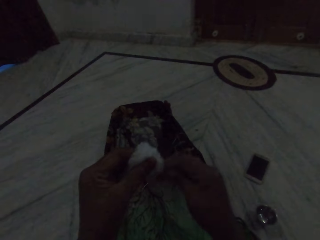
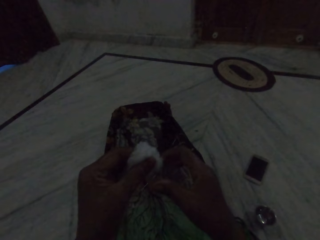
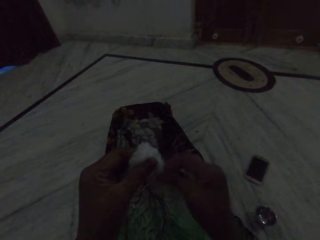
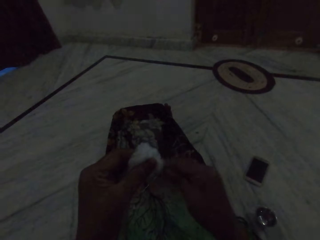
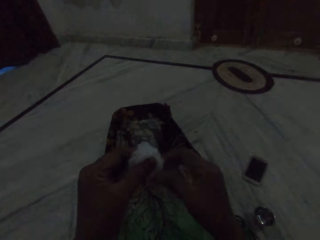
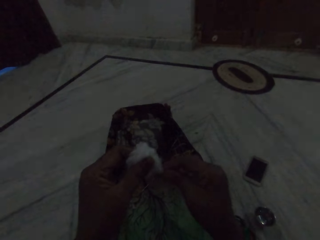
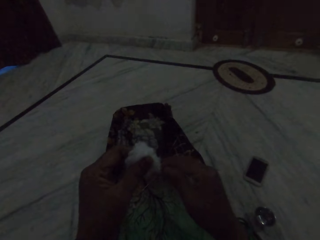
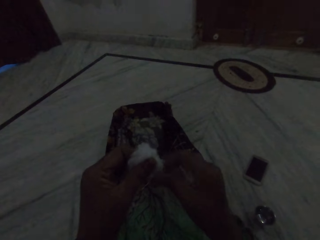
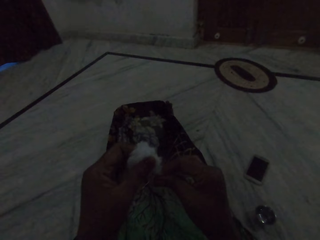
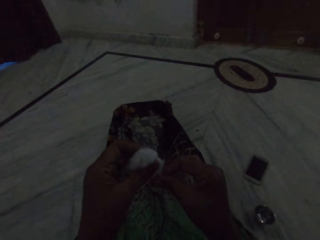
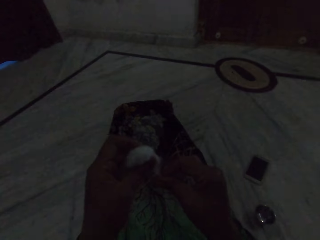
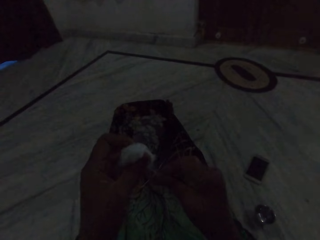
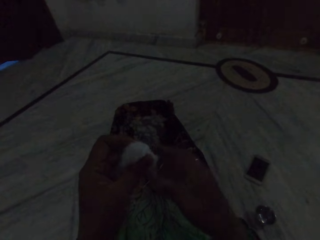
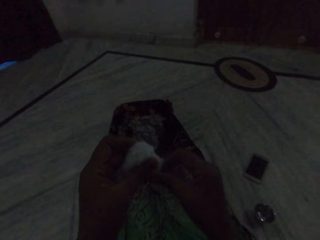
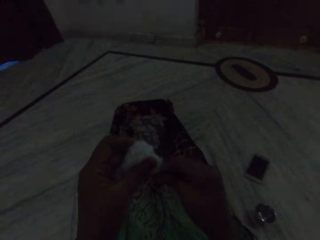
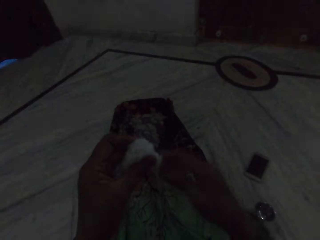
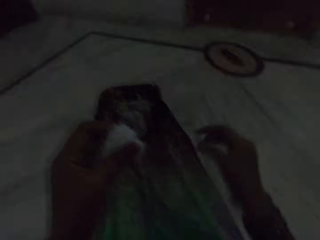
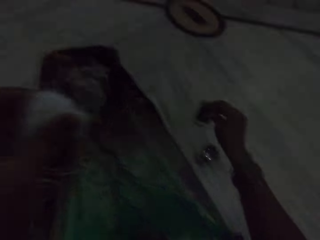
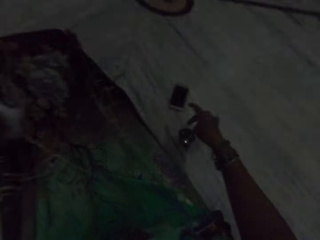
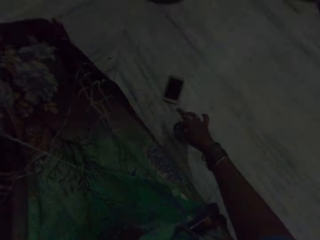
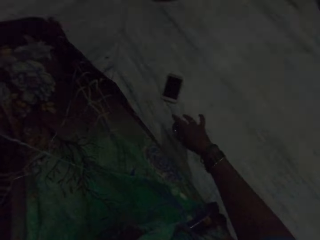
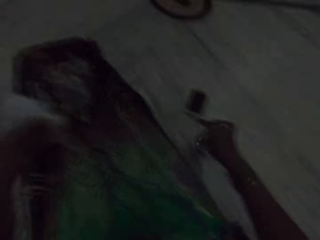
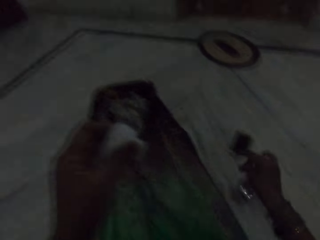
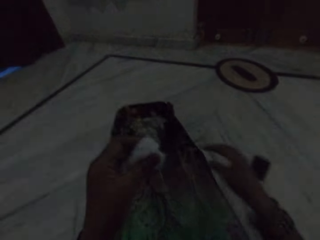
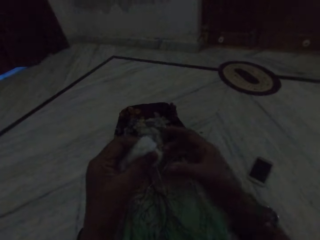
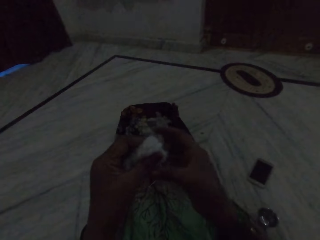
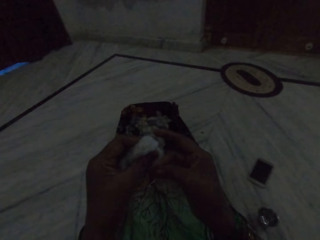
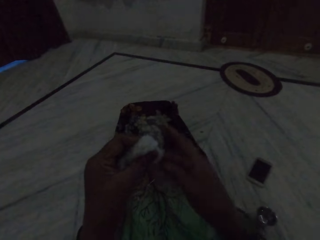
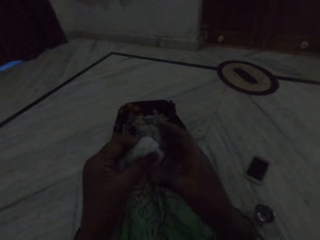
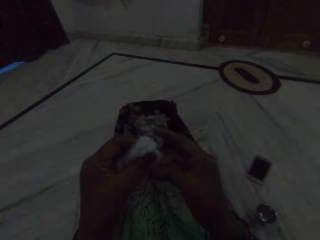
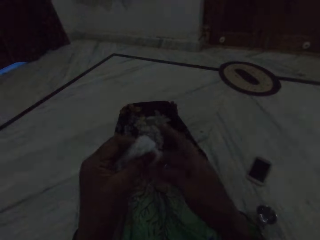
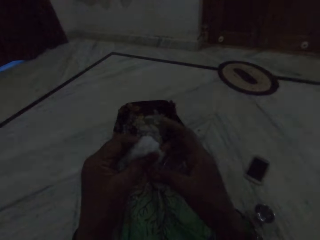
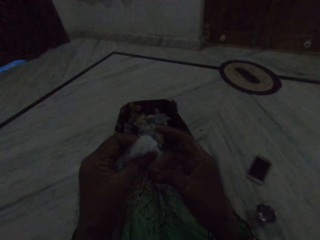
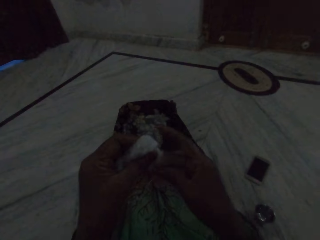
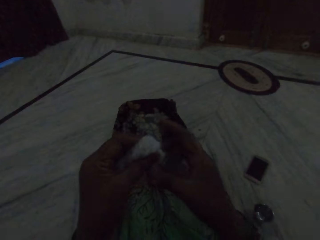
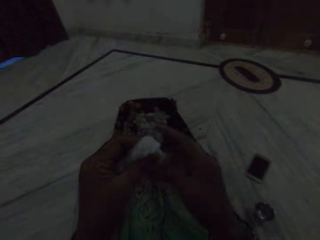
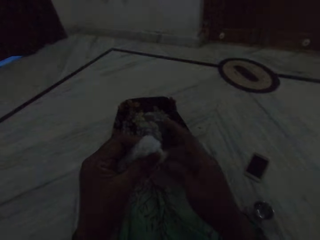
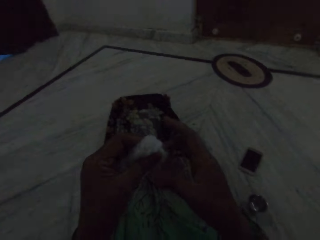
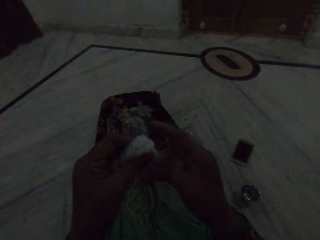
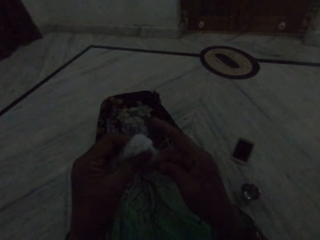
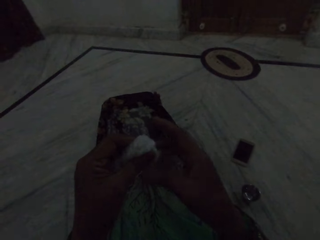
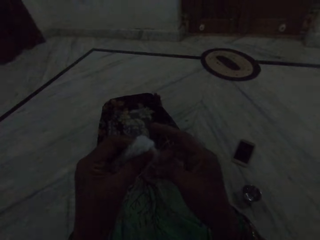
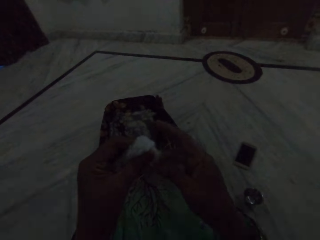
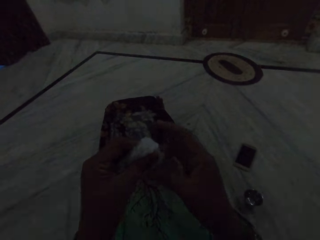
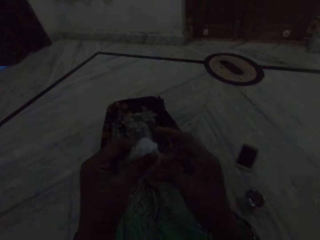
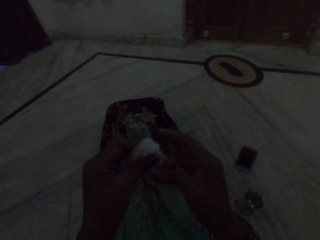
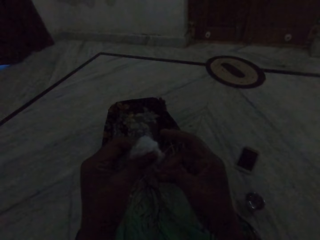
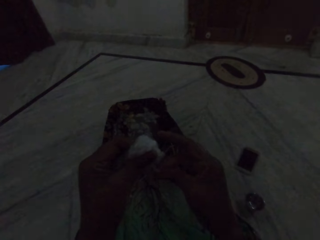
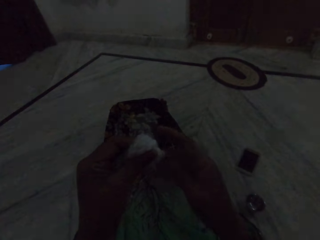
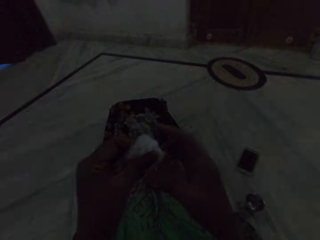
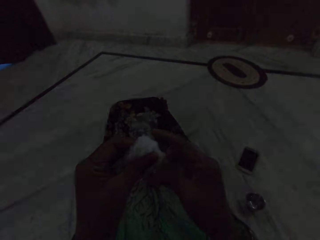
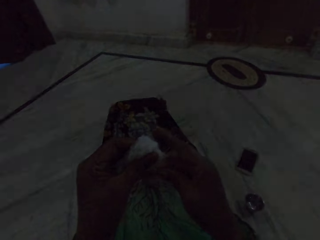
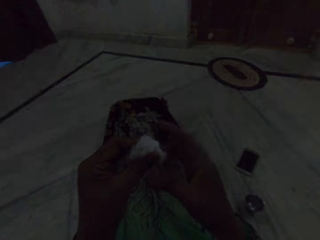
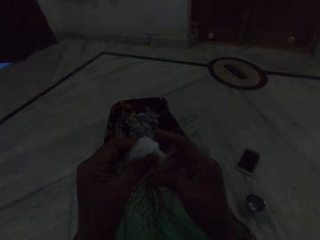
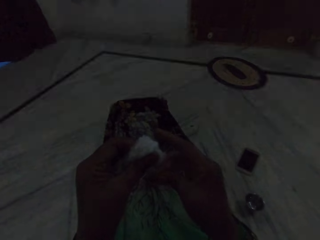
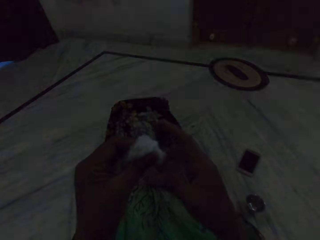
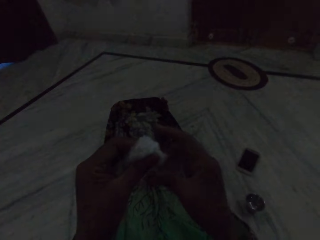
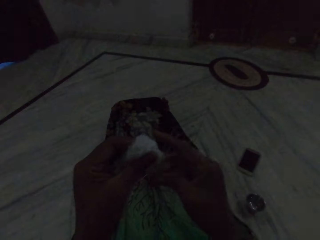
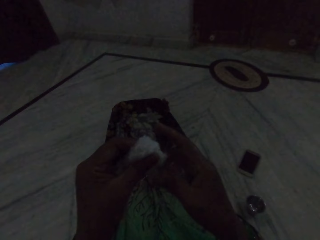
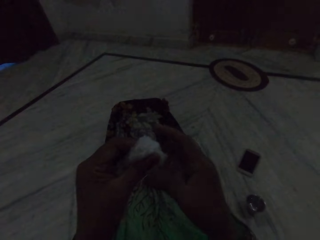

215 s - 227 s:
The camera wearer touches the water with her fingers. She dips her hand inside the cup. She makes thread out of cotton fibre.

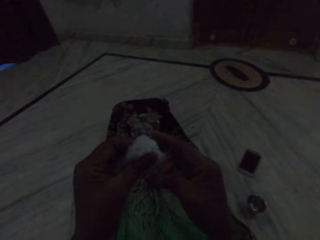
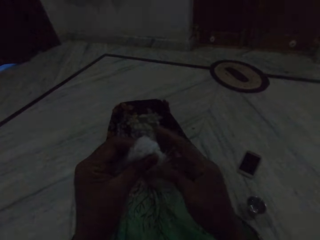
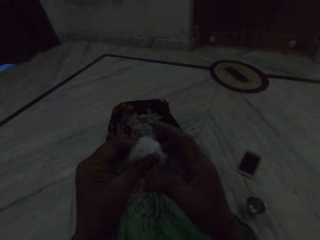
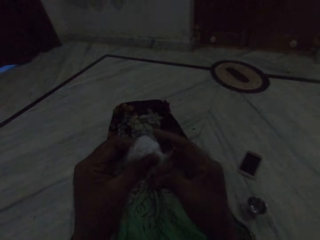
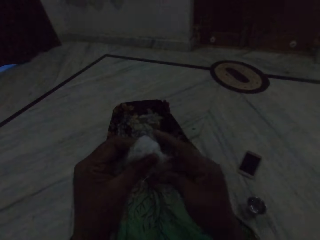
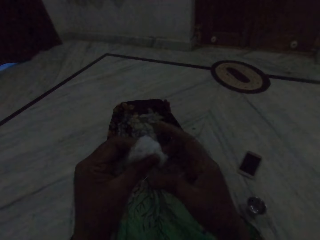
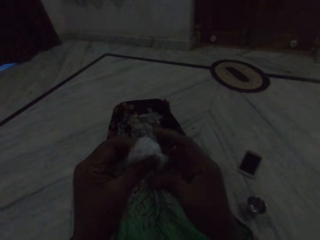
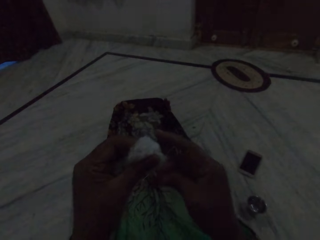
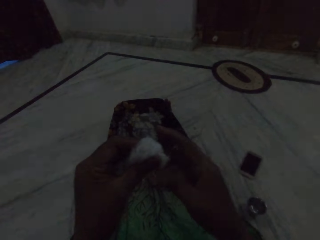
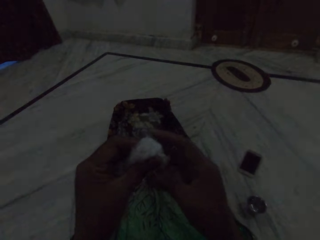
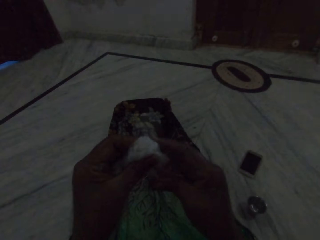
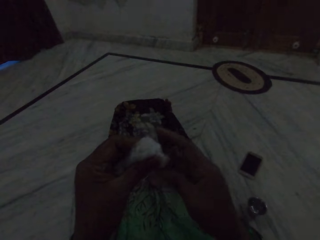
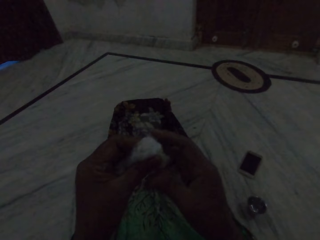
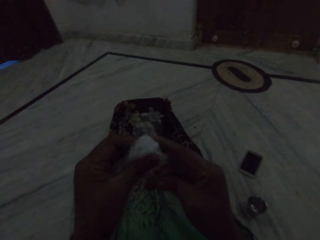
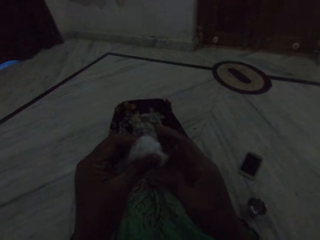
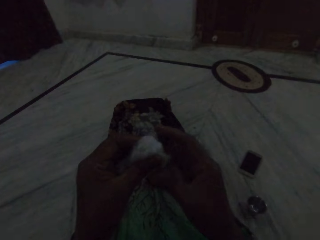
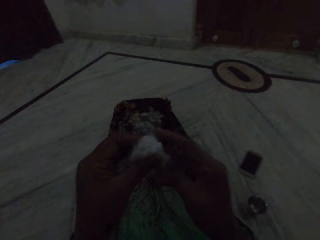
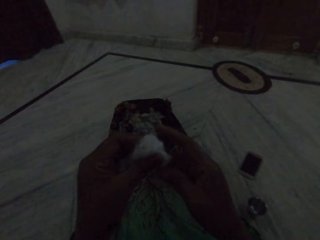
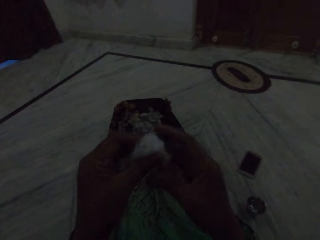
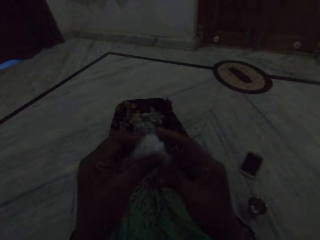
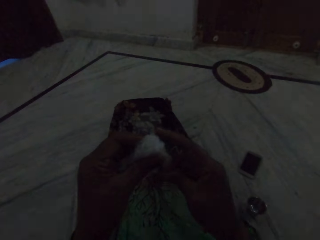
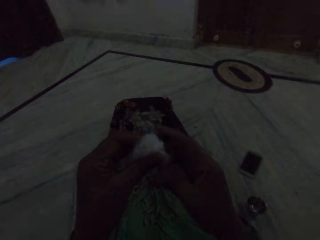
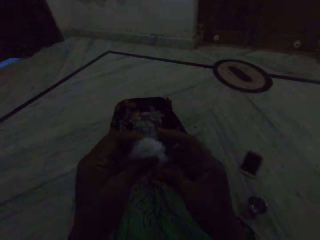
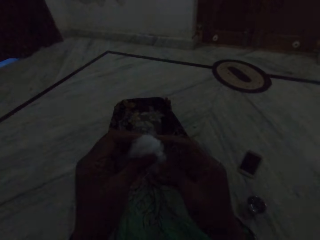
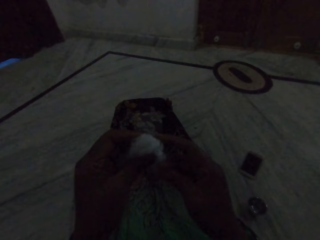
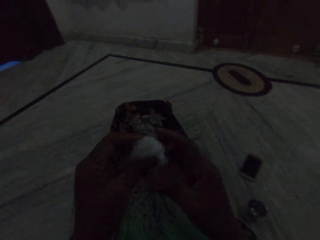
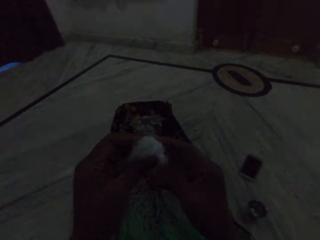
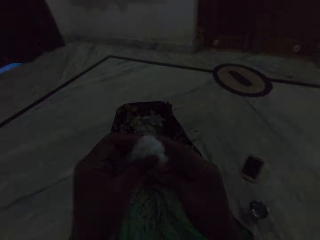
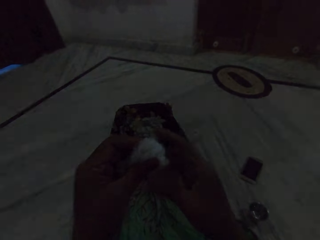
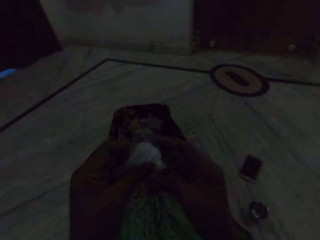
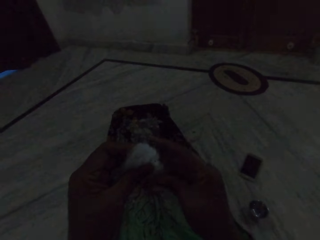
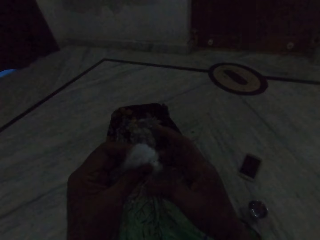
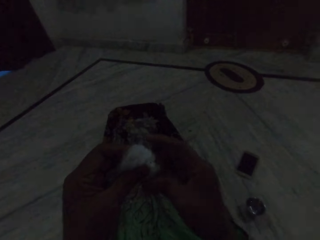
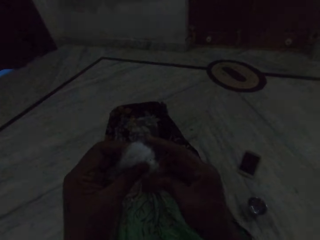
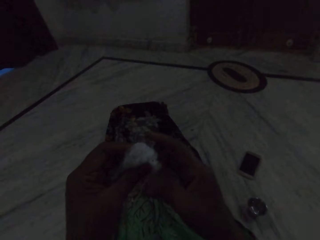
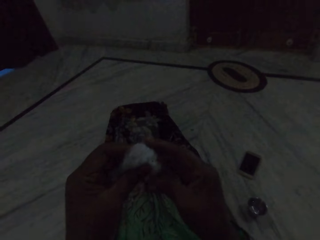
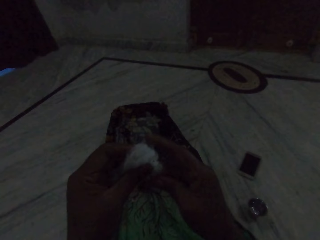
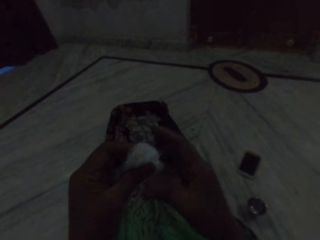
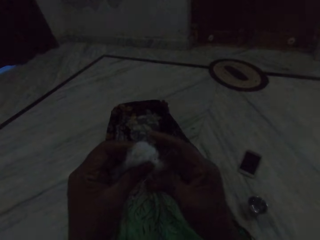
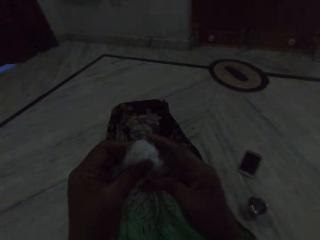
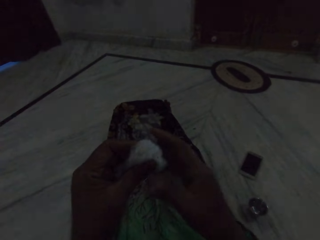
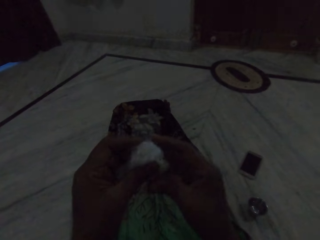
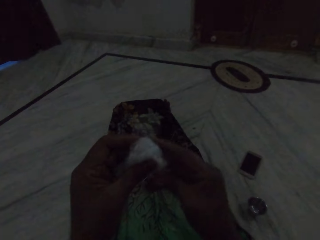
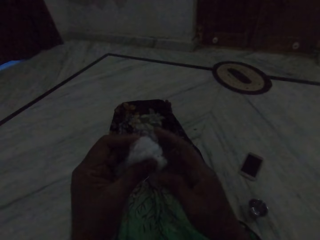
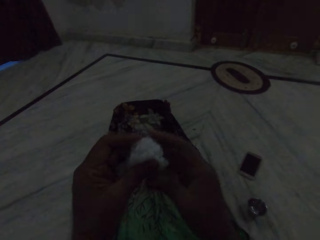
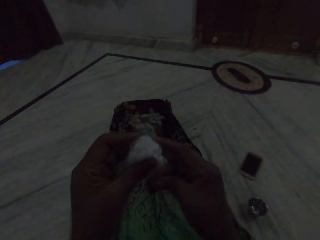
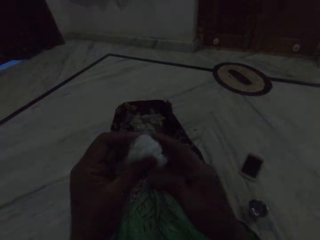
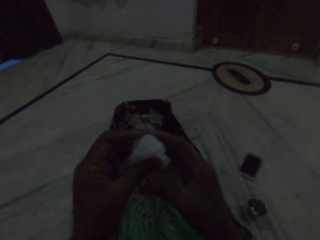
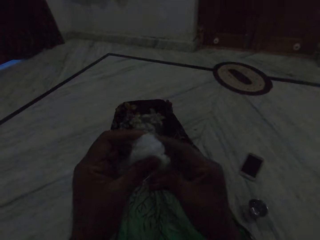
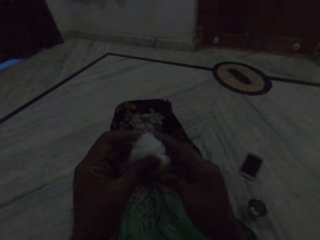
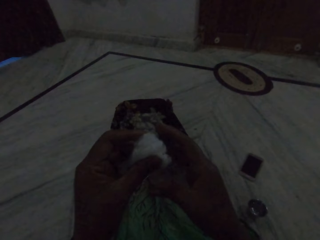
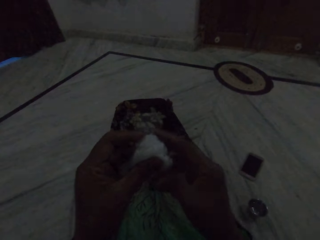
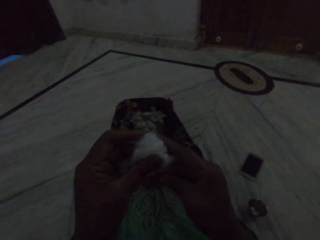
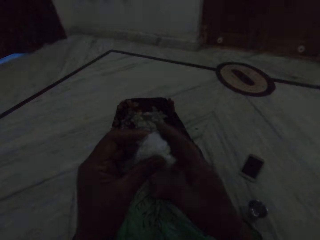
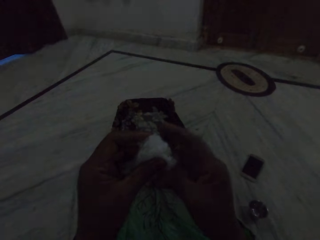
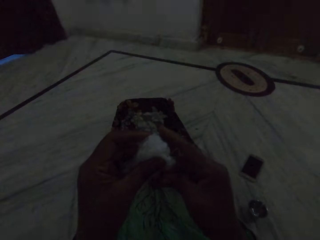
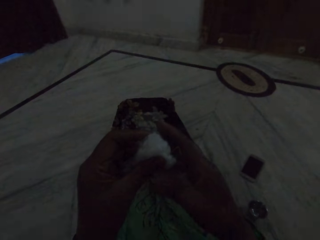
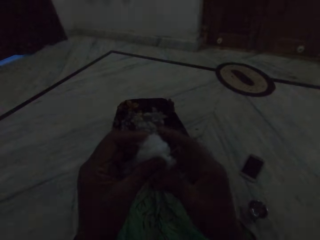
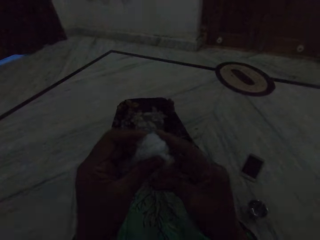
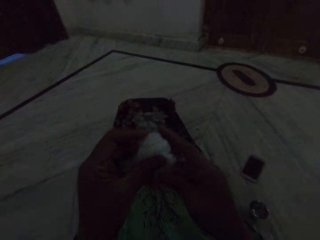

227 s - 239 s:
The camera wearer talks.
